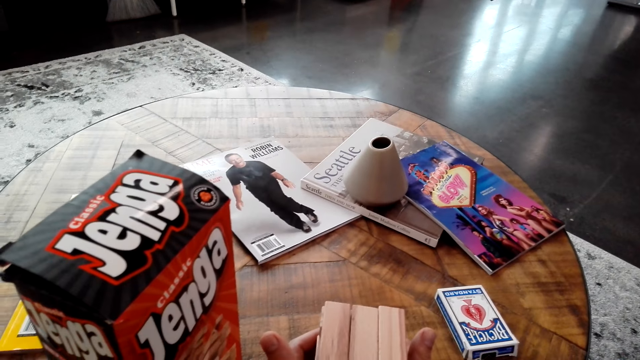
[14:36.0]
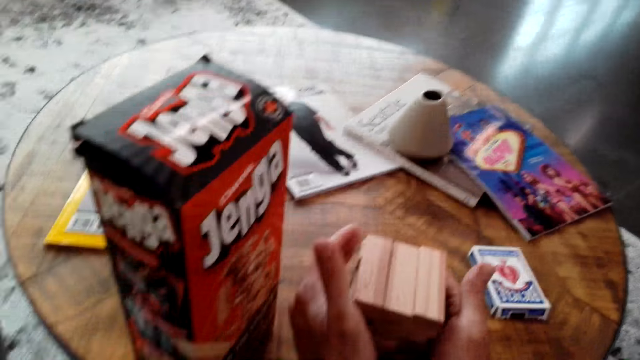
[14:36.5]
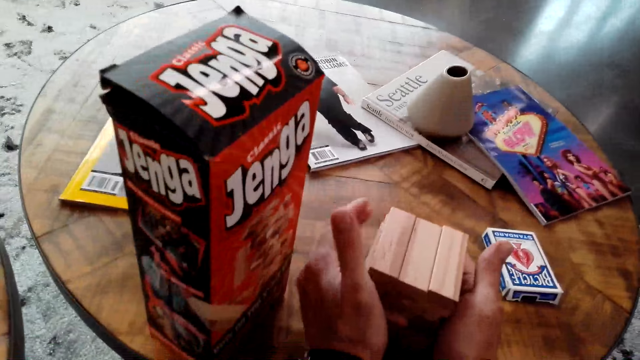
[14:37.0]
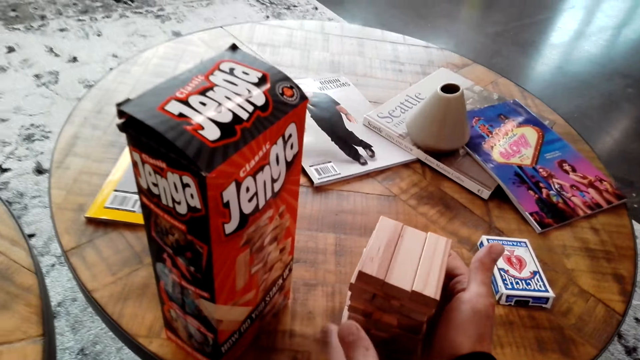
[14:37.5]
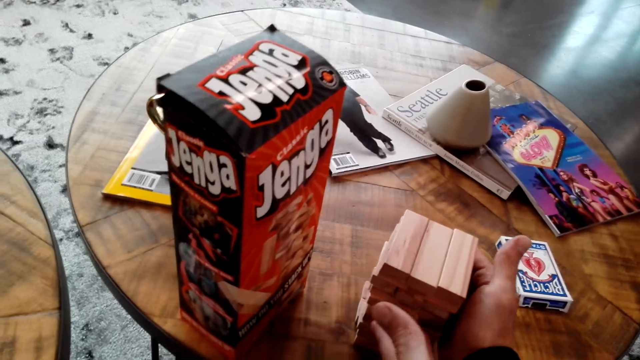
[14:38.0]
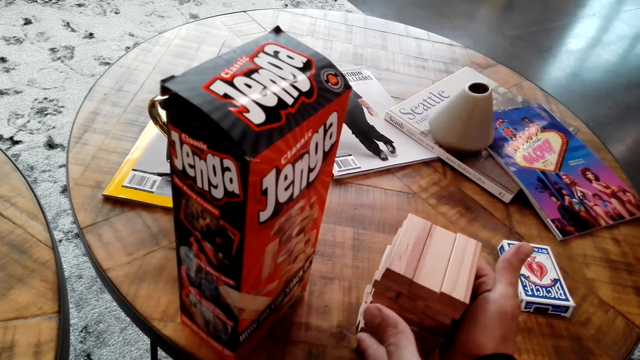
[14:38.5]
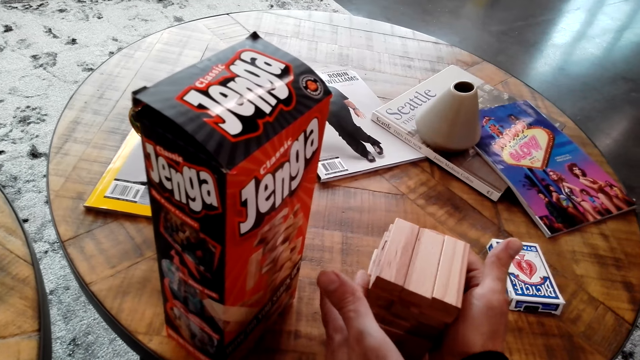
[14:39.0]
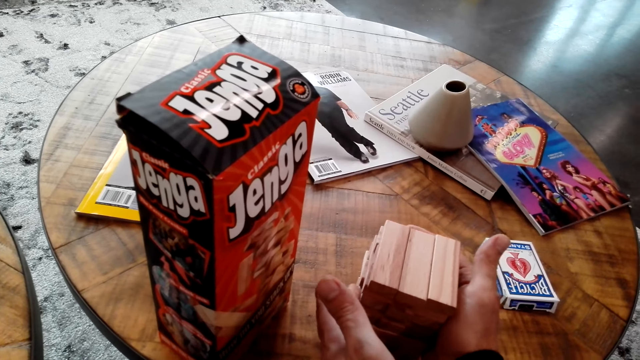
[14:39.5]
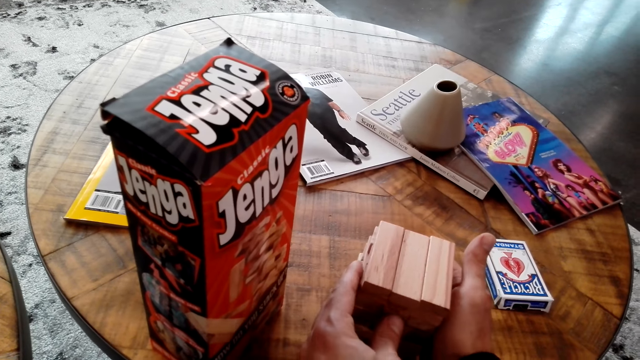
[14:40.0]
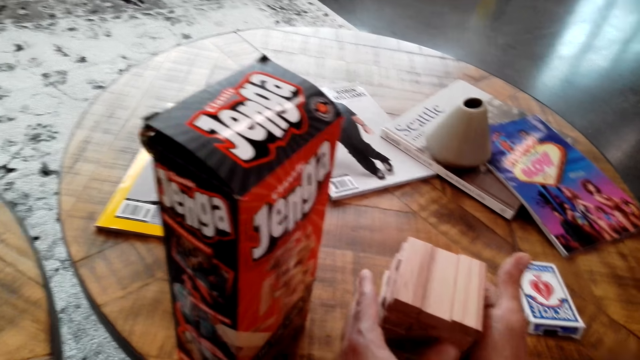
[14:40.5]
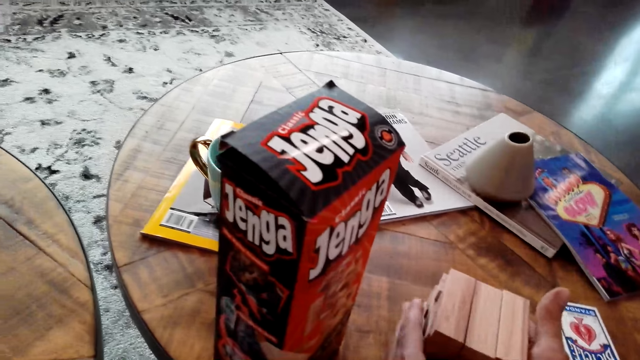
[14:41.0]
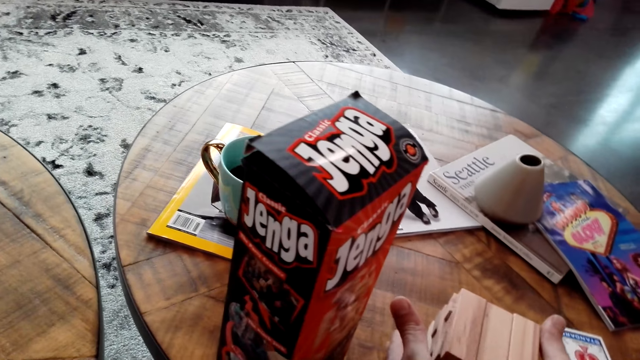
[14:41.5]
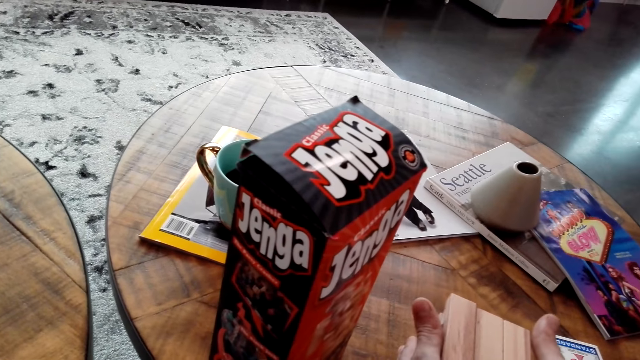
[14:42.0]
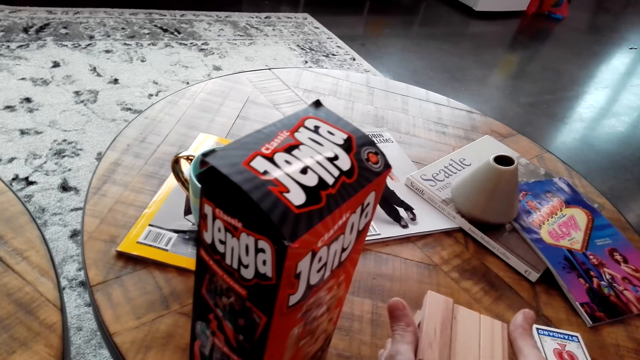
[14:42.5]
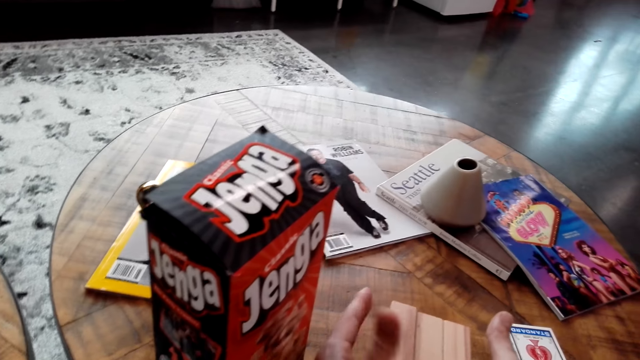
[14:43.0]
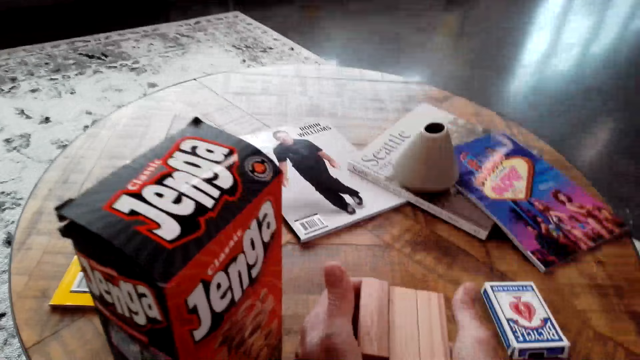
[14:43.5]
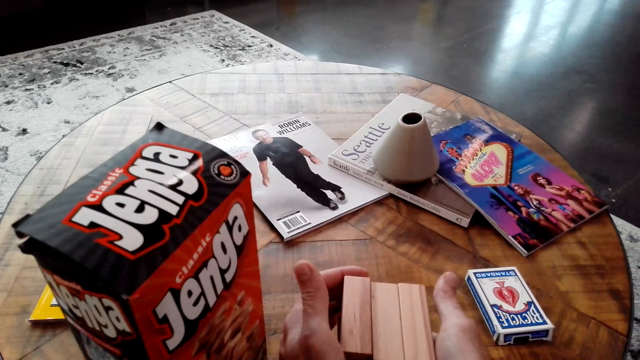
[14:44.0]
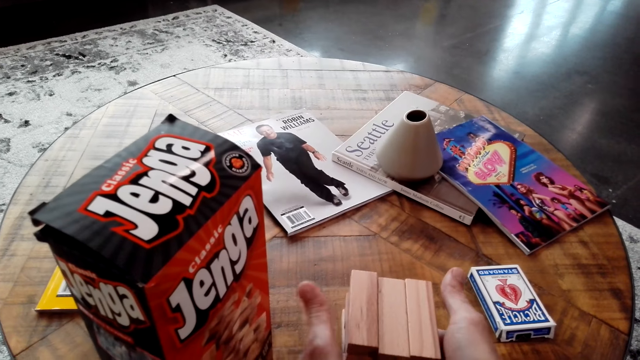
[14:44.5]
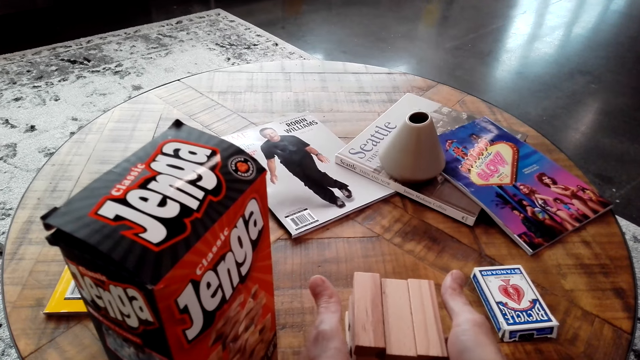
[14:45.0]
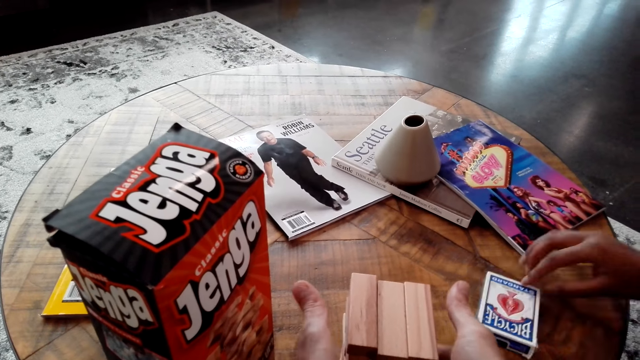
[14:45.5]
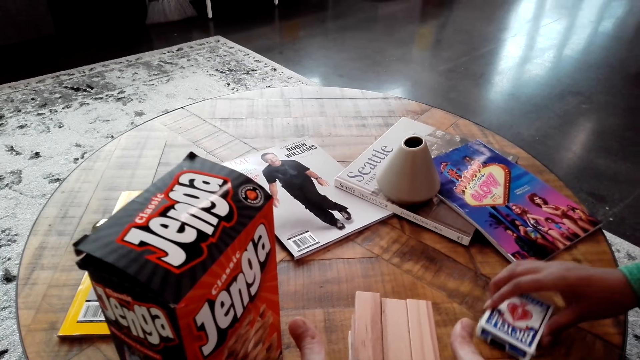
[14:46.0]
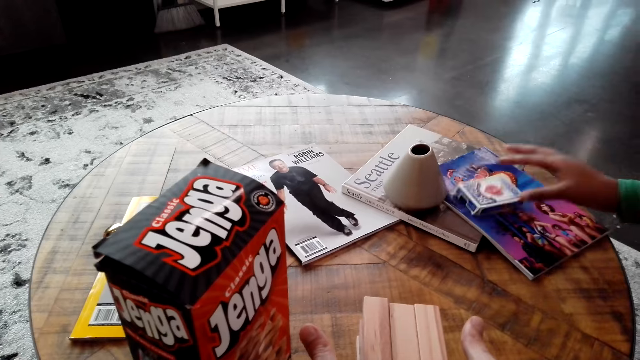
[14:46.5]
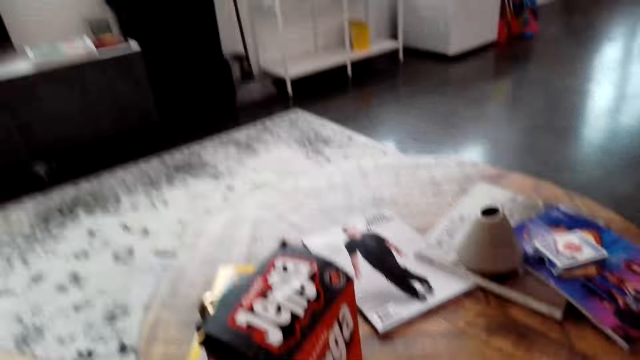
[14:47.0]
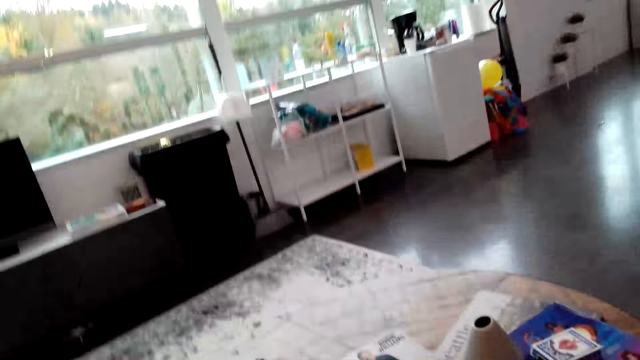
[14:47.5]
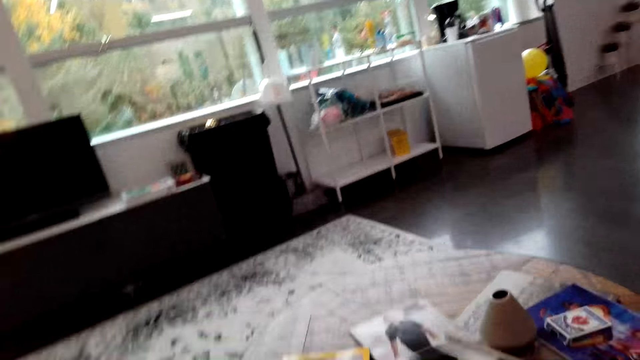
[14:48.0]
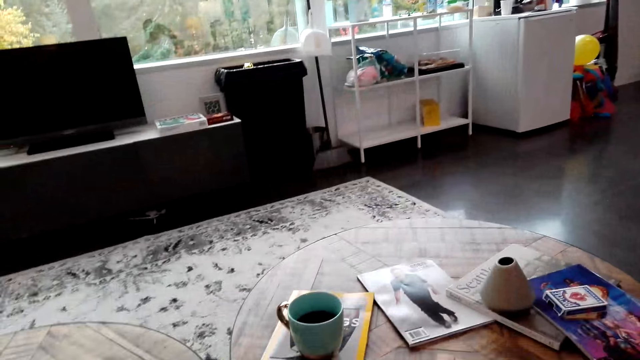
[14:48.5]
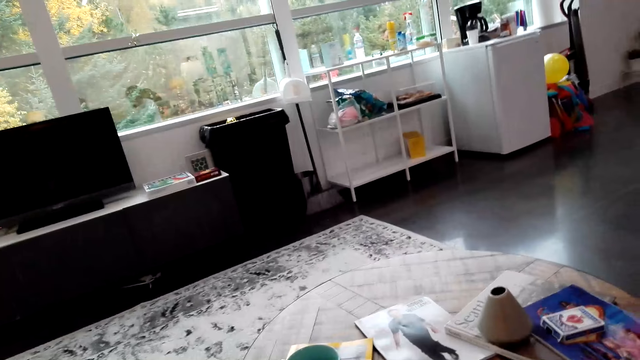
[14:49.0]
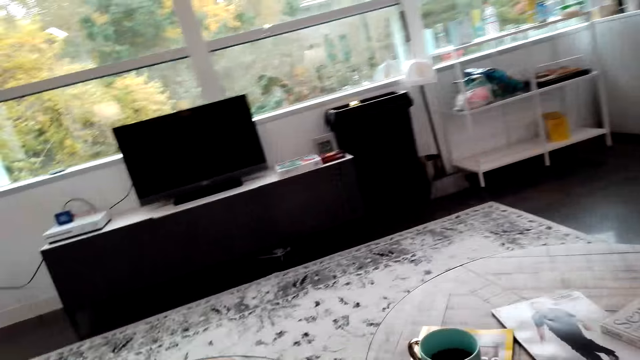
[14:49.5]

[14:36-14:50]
The camera wearer arranges the Jenga pieces on the table with his hands. A woman puts a box of cards aside on the table.

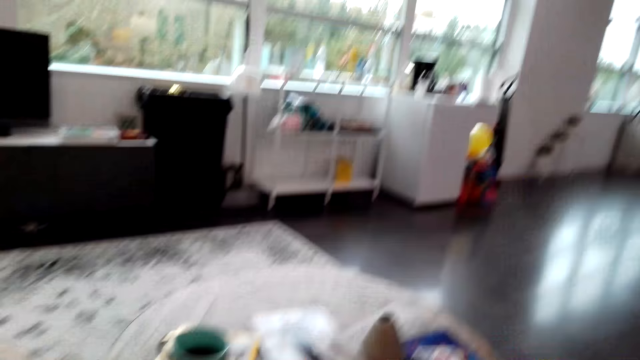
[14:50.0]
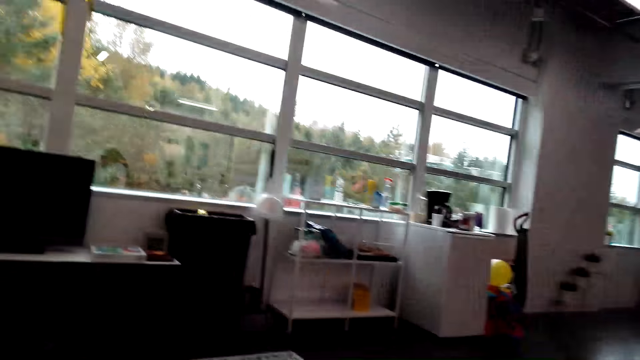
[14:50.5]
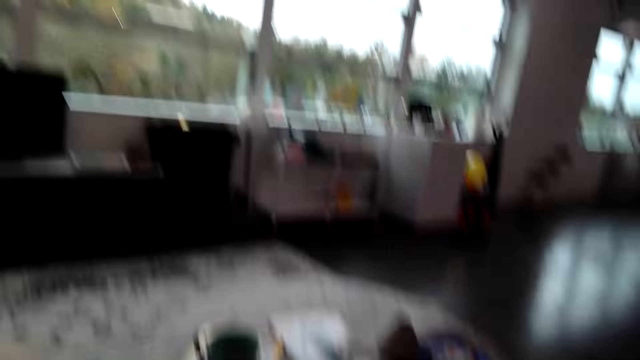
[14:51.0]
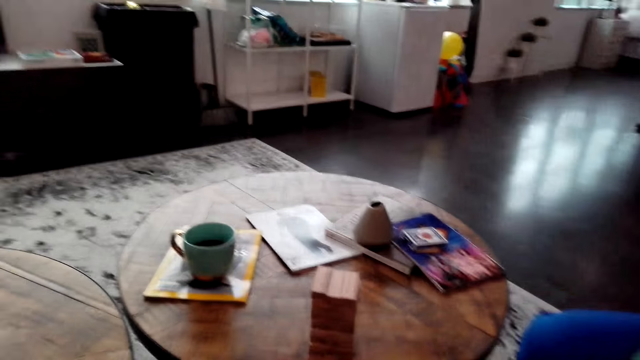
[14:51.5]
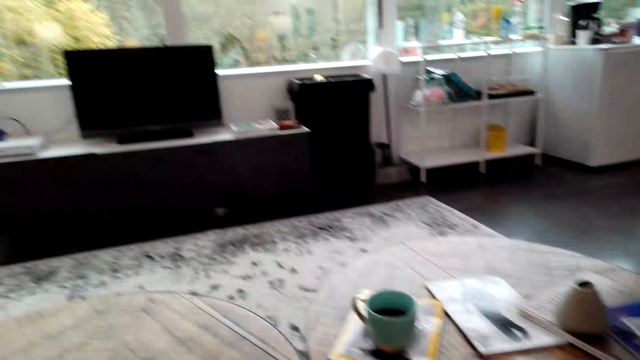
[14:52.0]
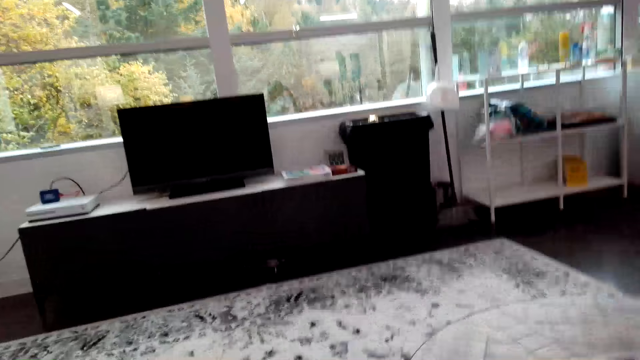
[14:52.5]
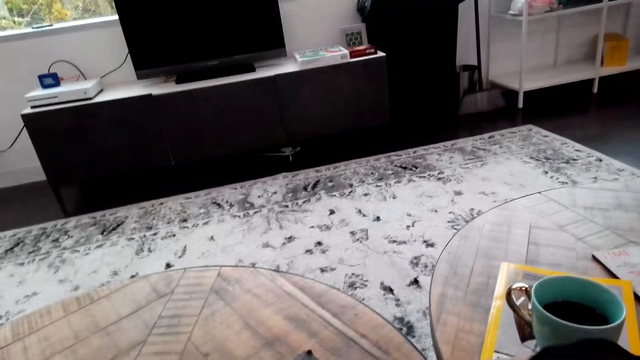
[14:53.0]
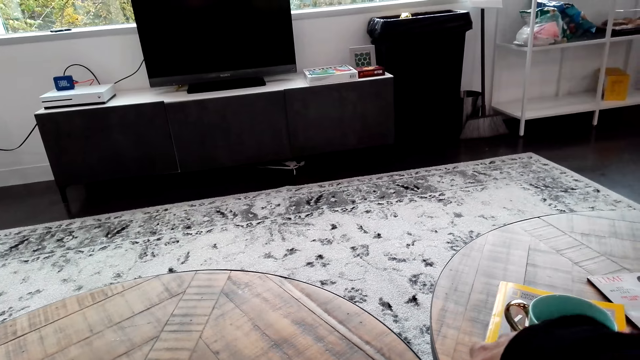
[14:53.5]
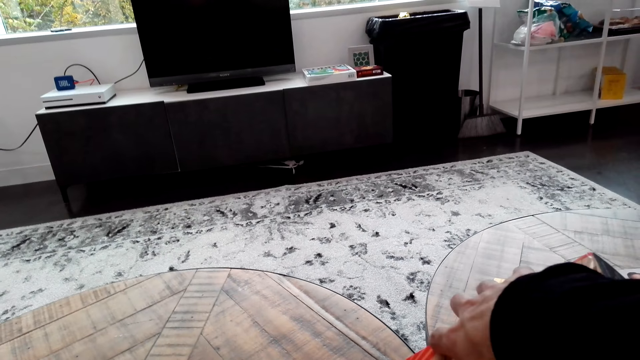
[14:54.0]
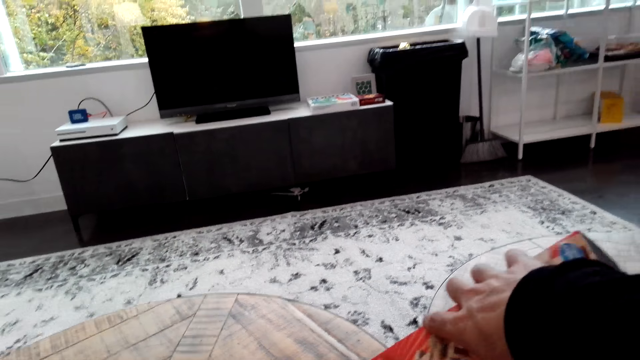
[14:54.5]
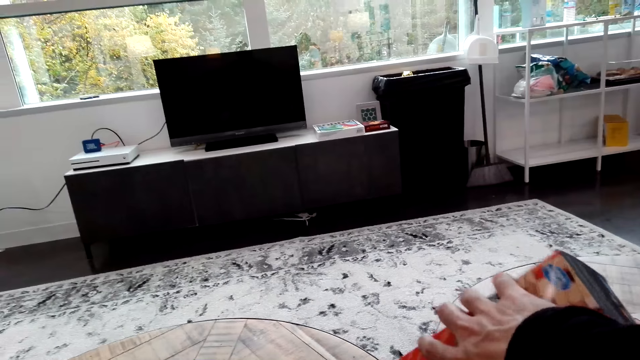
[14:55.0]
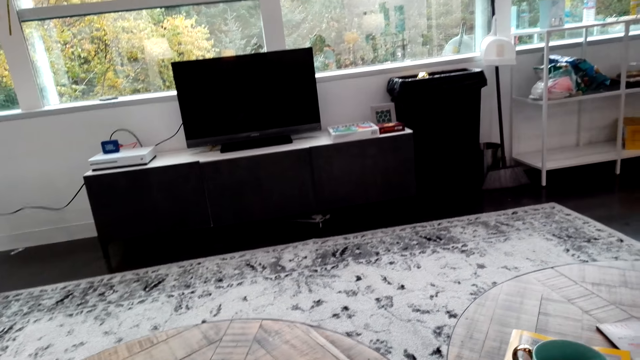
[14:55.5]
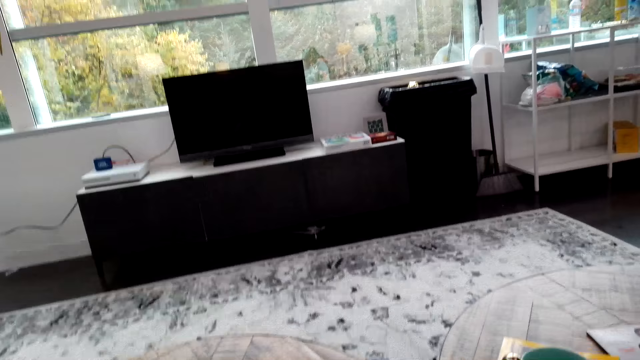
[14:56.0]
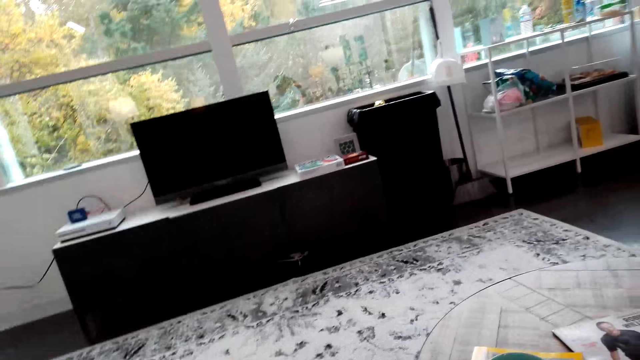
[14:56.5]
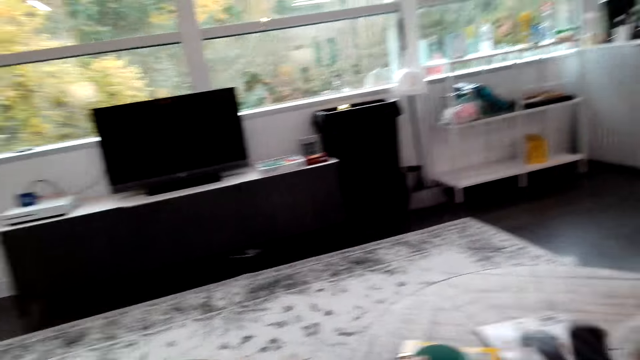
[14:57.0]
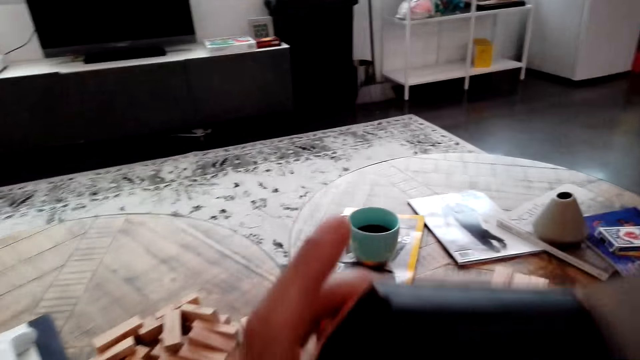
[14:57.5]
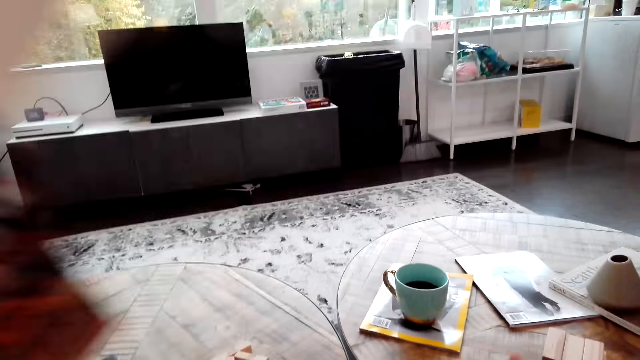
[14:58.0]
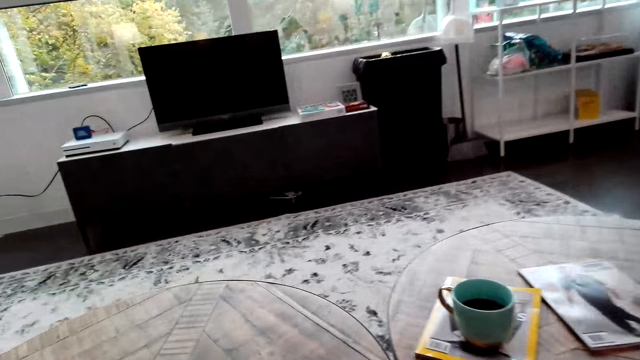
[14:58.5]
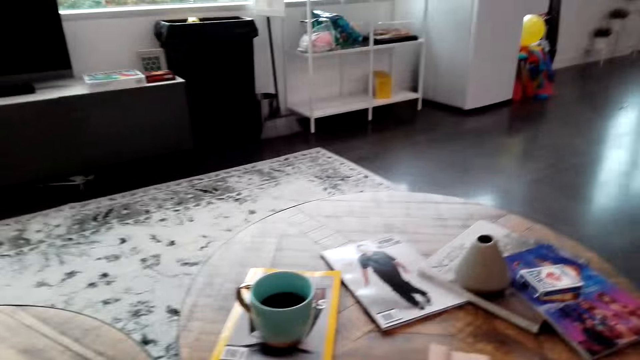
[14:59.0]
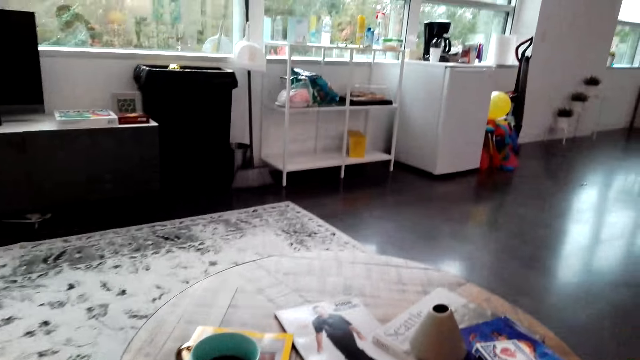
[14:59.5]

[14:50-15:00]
The camera wearer pours Jenga pieces on the table from the Jenga box. They place the Jenga box on the table.
